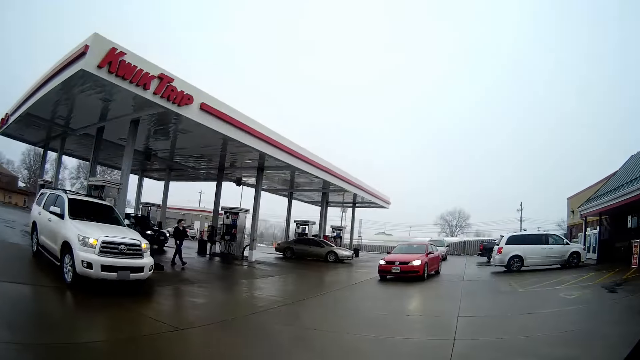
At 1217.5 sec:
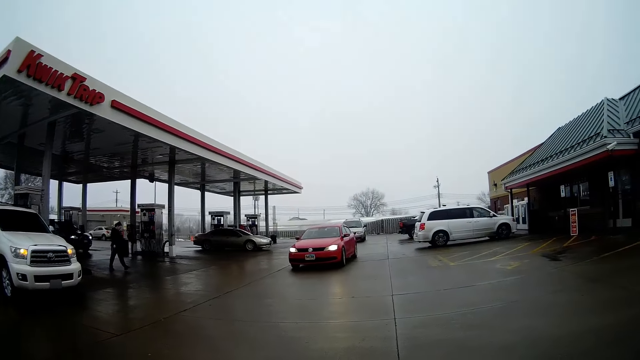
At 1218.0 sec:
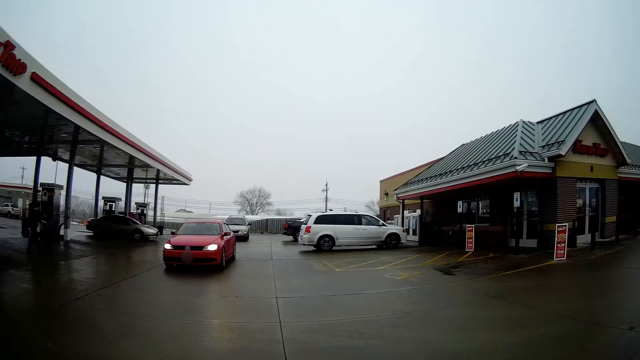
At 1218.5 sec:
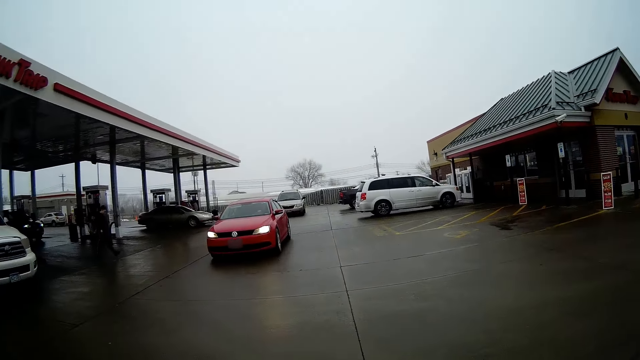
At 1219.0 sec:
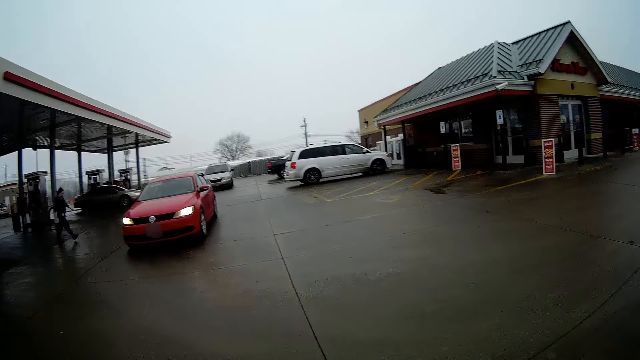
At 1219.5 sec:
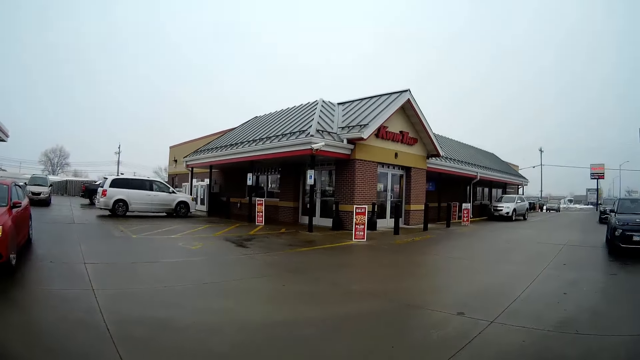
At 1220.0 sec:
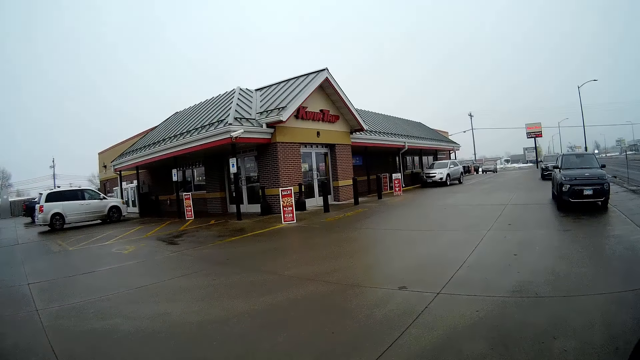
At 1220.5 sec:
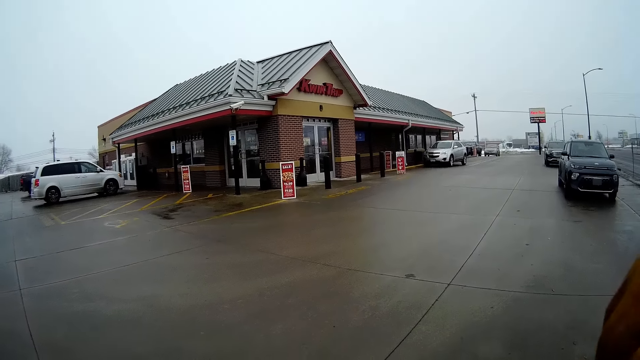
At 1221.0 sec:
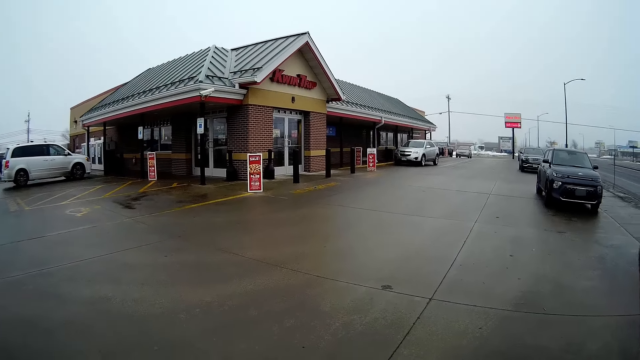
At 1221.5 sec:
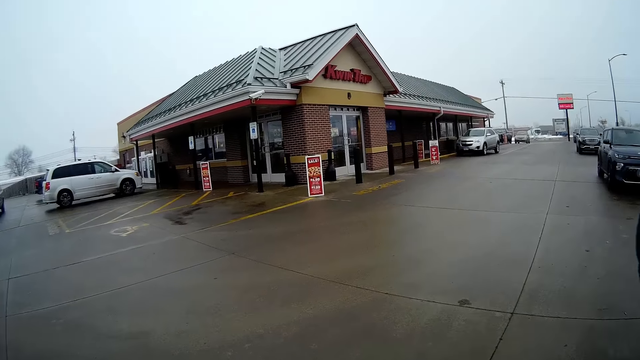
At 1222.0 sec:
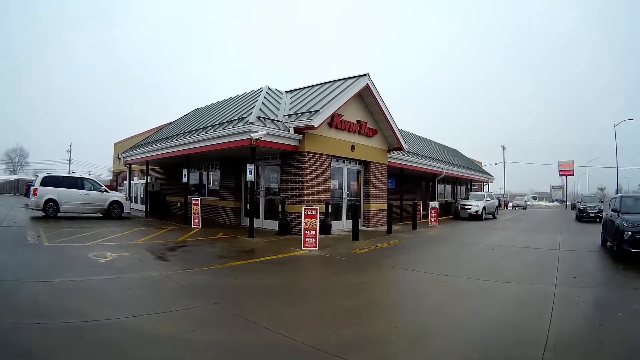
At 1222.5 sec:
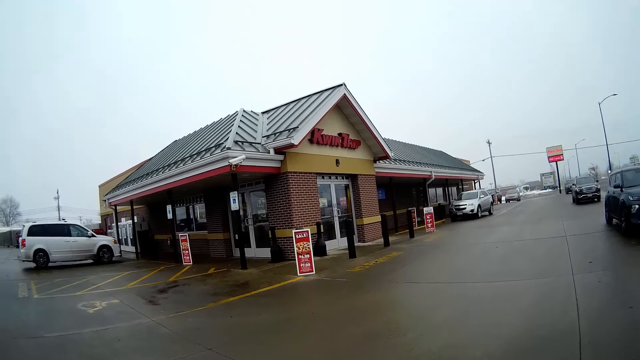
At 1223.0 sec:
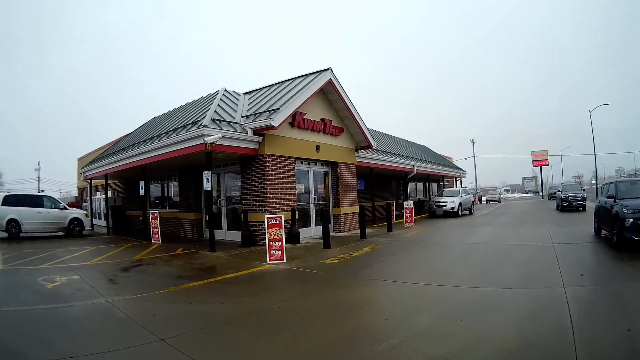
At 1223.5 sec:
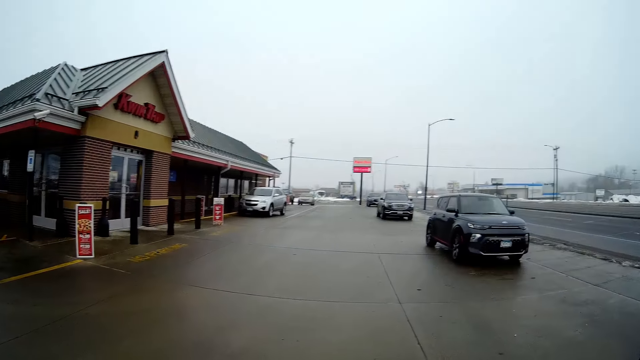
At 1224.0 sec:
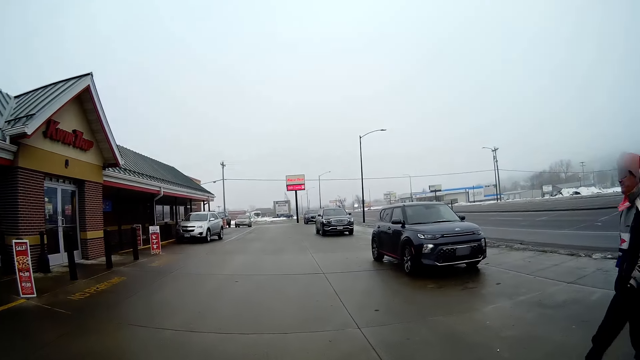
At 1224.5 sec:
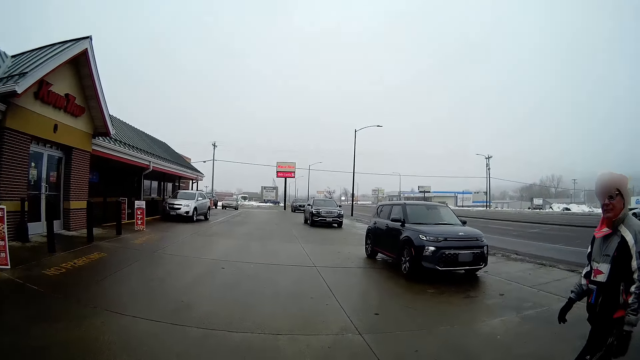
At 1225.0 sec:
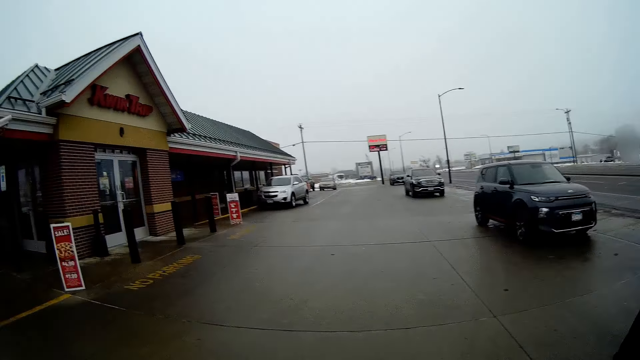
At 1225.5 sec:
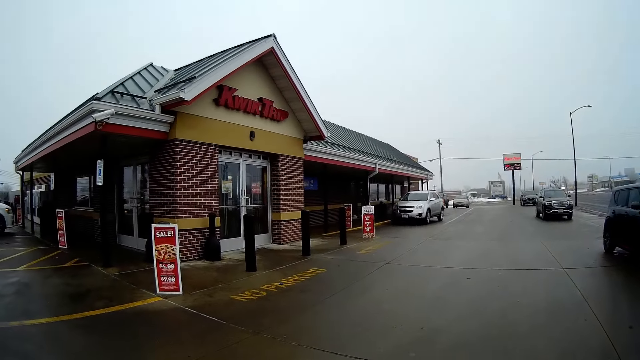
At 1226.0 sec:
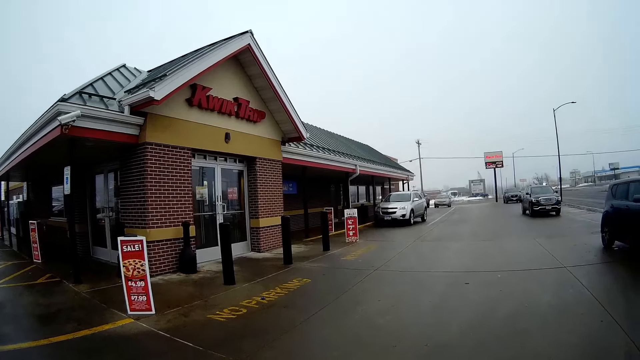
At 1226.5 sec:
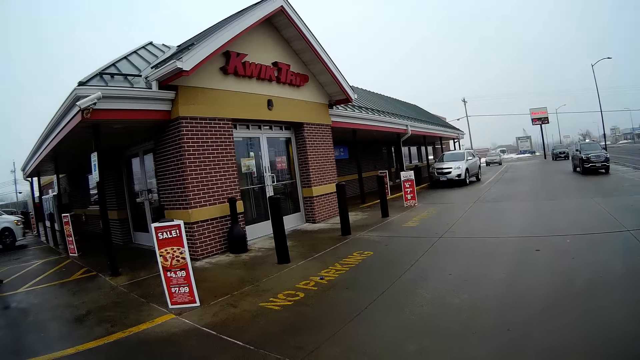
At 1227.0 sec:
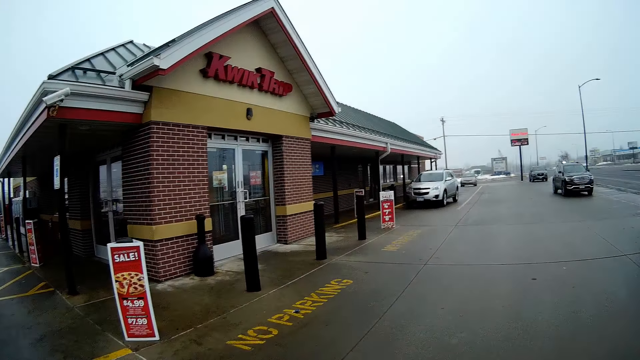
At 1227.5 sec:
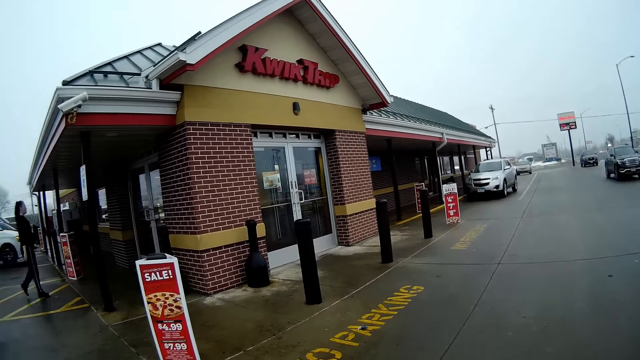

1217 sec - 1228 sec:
The camera wearer gets out of the car. They move towards a convenience store. They walk on the road. A man moves towards the convenience store.

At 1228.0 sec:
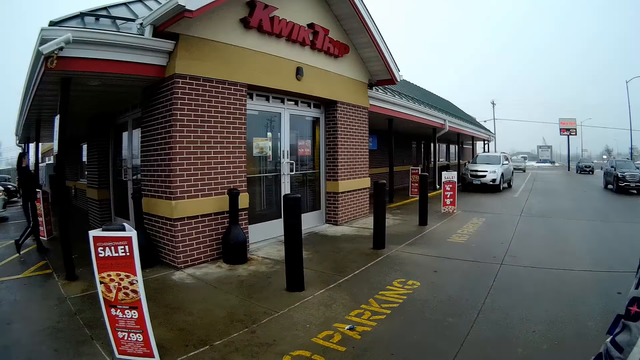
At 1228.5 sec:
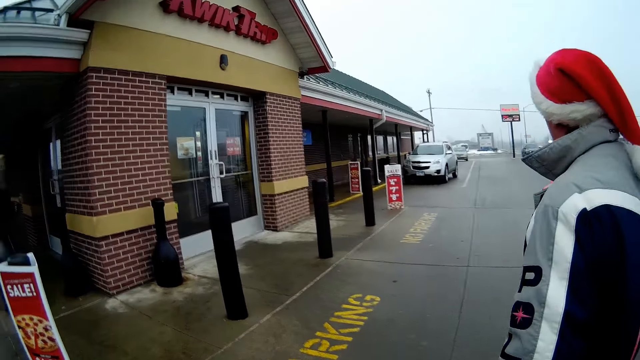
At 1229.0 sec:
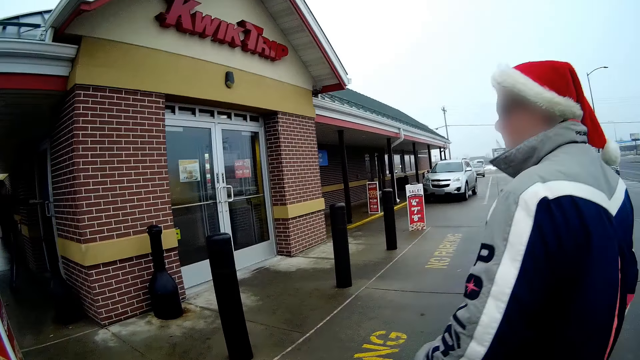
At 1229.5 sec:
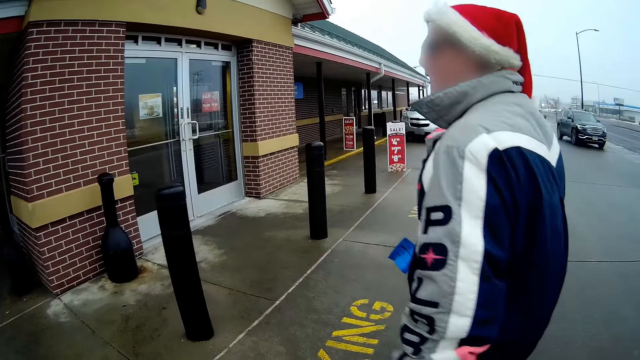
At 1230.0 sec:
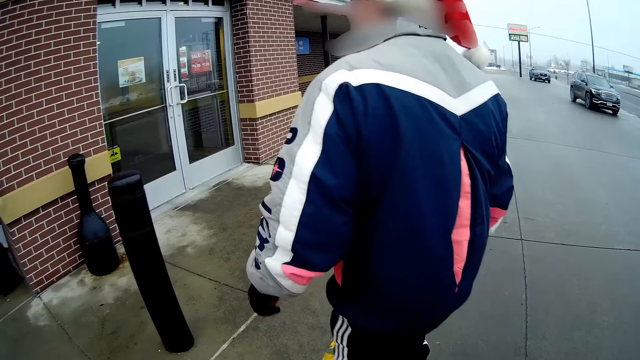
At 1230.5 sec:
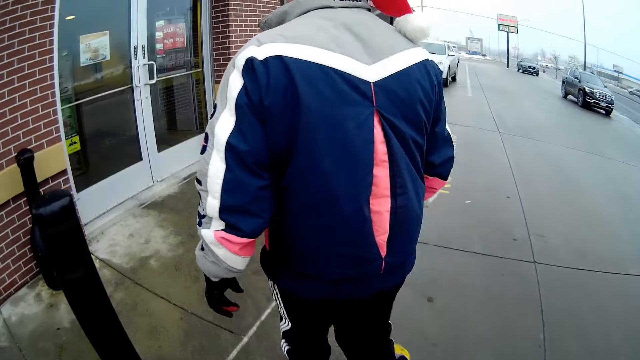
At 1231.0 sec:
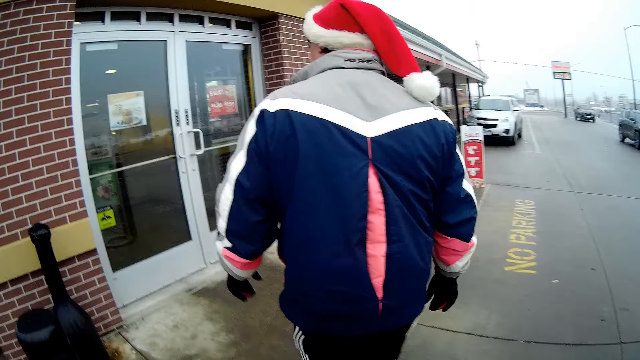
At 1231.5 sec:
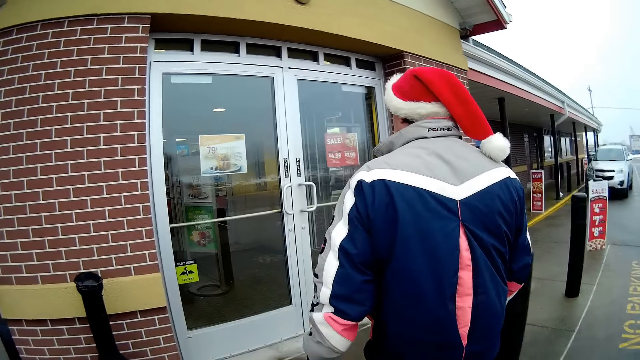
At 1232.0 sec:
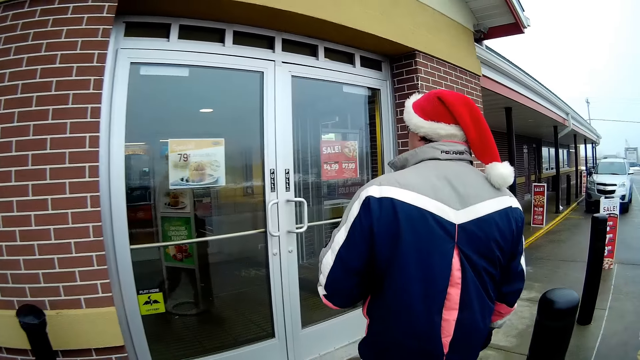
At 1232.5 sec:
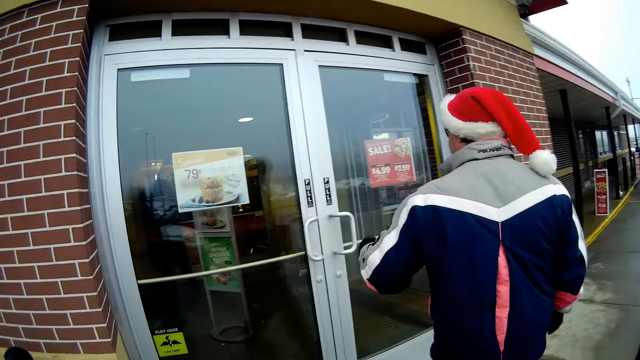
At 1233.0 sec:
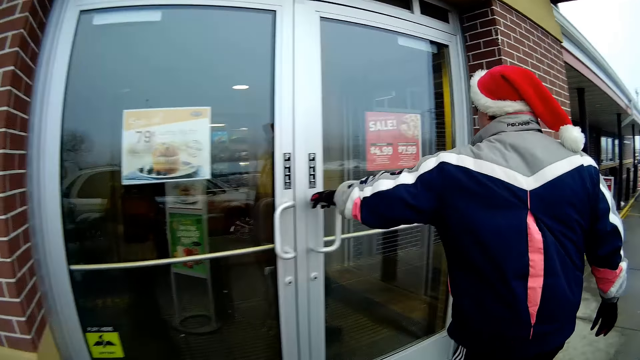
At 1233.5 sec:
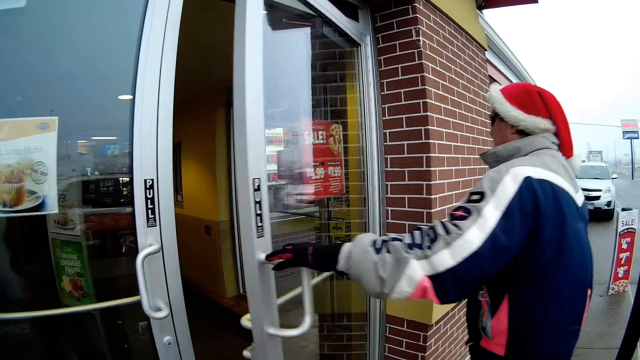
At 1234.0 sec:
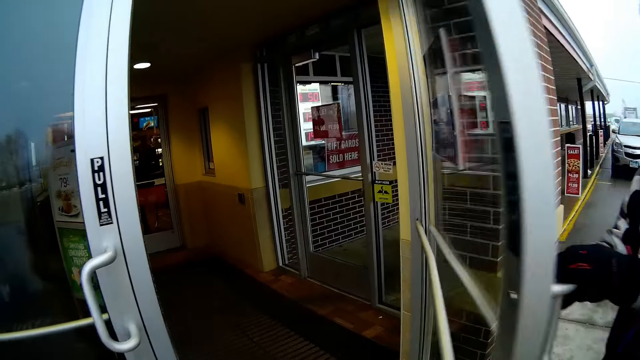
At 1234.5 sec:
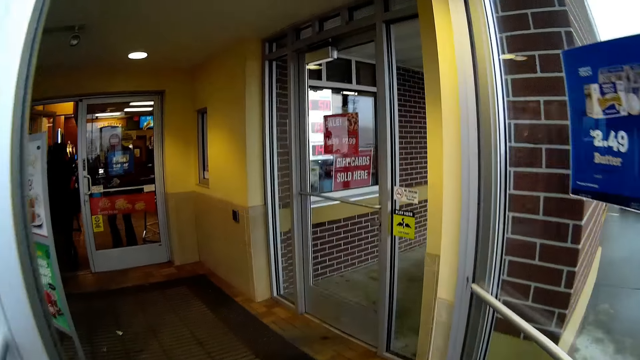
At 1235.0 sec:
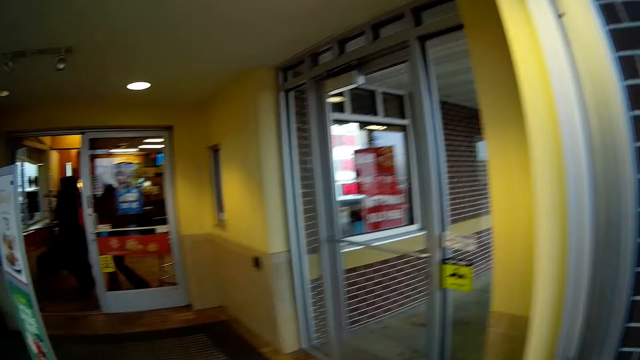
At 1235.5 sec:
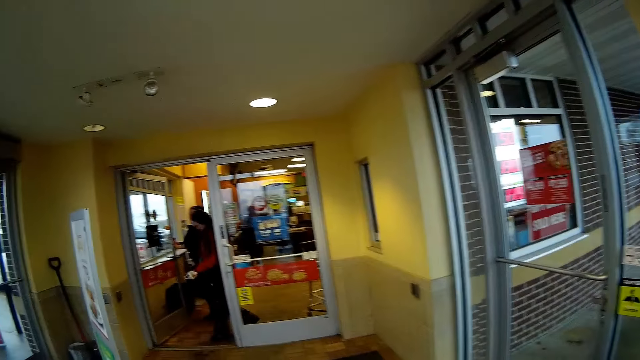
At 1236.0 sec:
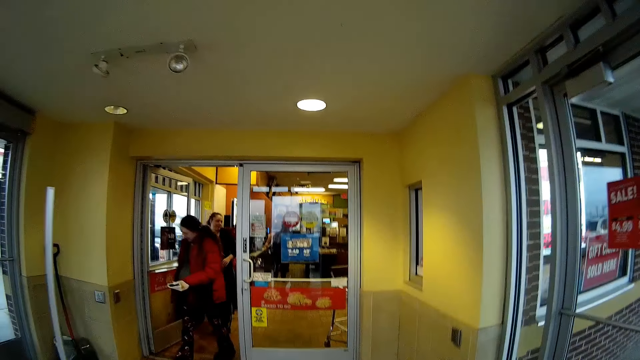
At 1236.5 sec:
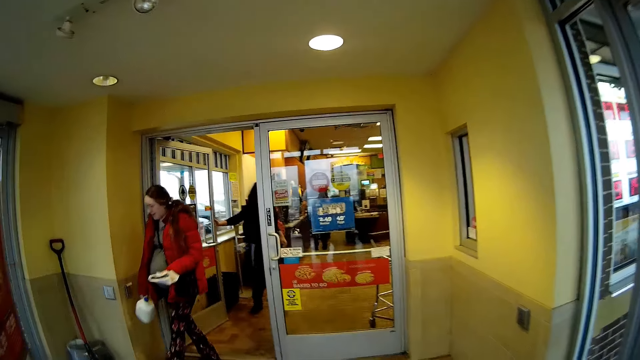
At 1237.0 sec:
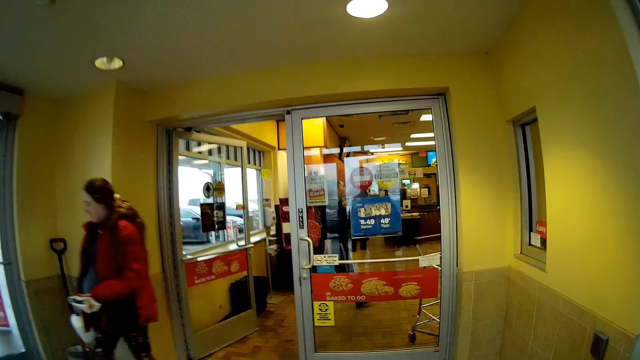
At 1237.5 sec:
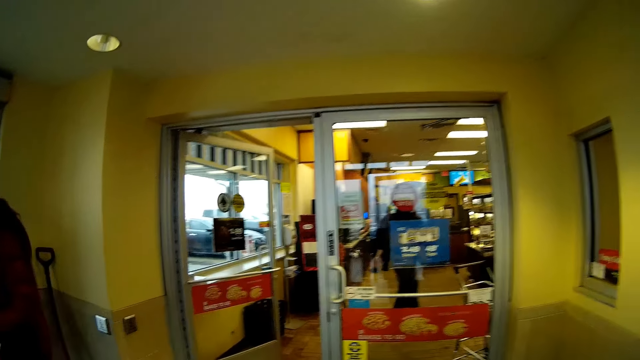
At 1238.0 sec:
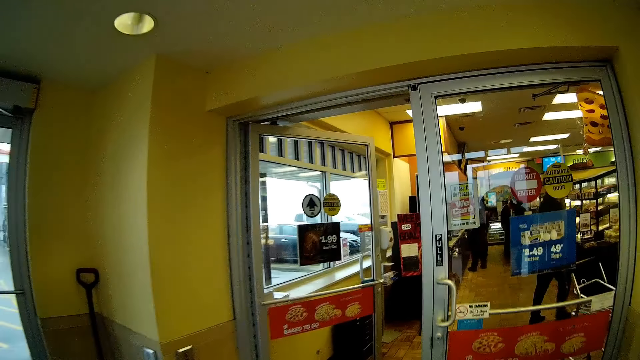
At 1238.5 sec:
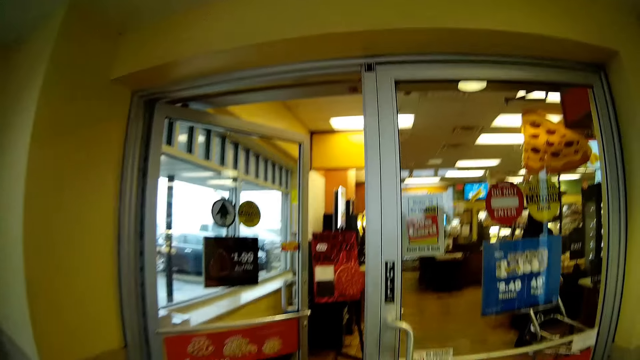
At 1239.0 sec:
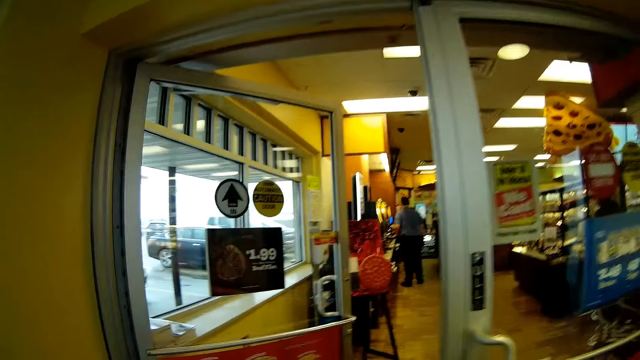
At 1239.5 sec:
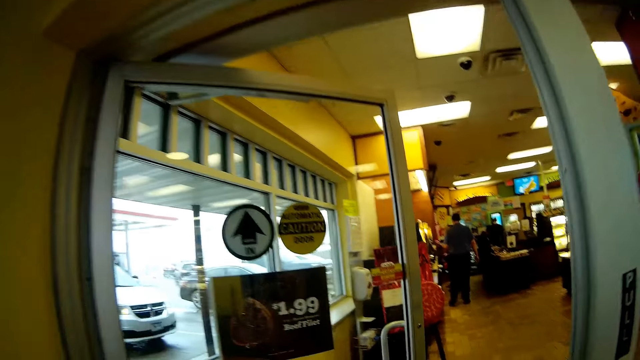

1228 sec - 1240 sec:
A man walks into the shop. The man opens a door of the convenience store with his left hand. The camera wearer enters the convenience store.
